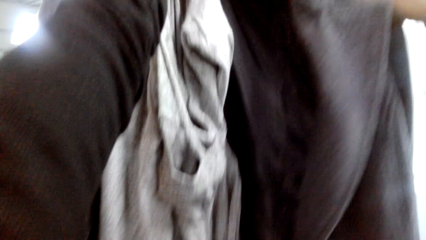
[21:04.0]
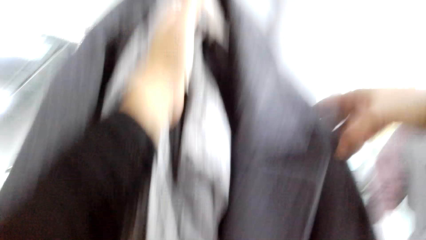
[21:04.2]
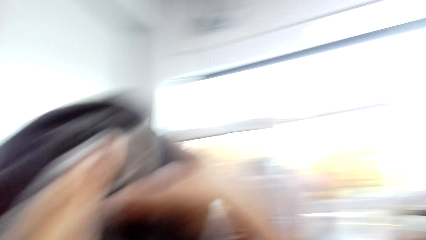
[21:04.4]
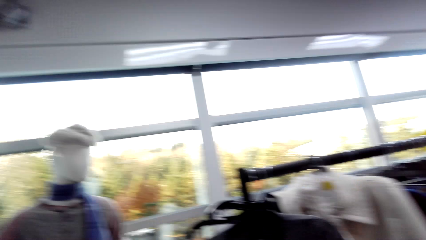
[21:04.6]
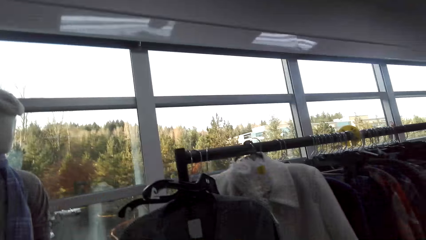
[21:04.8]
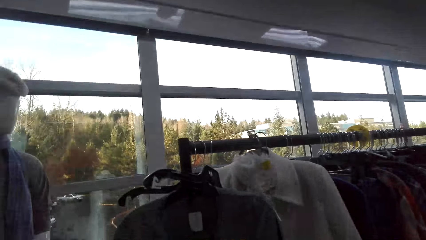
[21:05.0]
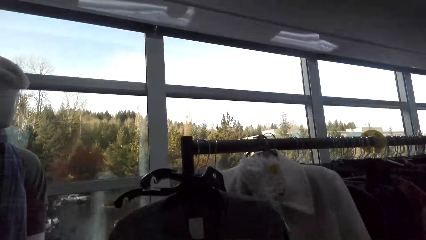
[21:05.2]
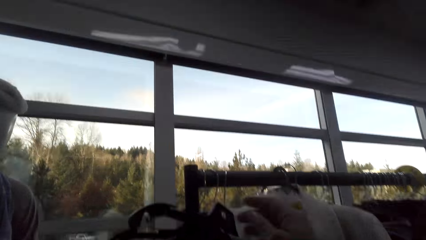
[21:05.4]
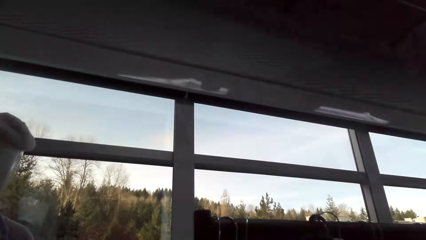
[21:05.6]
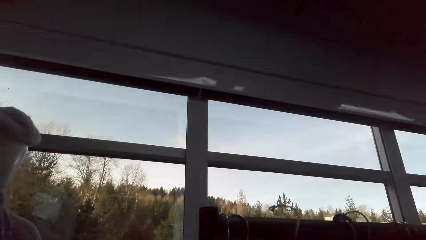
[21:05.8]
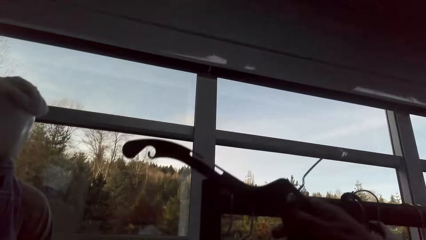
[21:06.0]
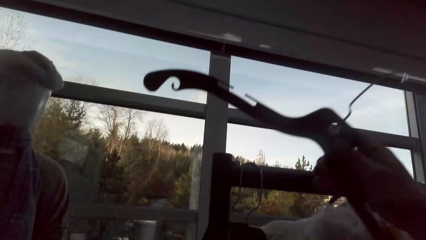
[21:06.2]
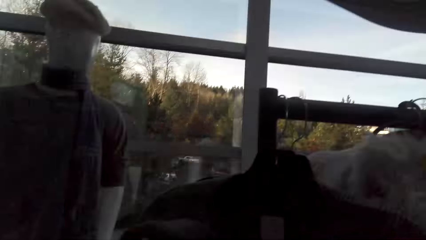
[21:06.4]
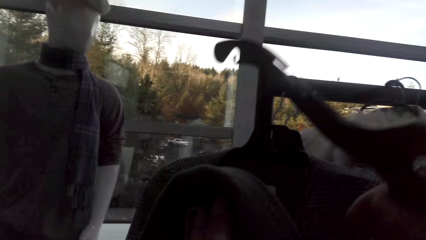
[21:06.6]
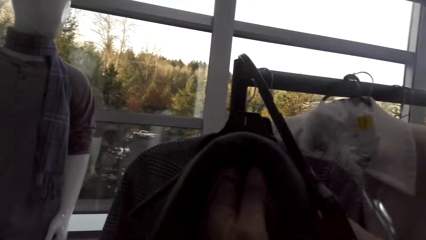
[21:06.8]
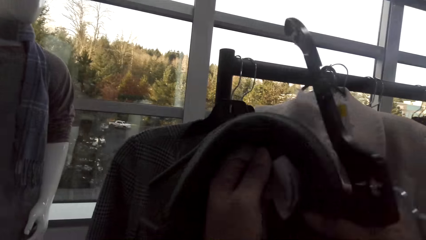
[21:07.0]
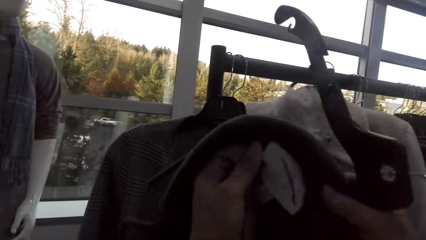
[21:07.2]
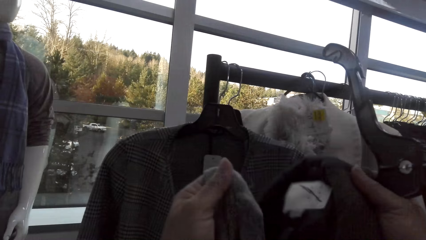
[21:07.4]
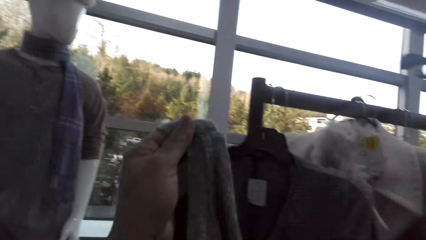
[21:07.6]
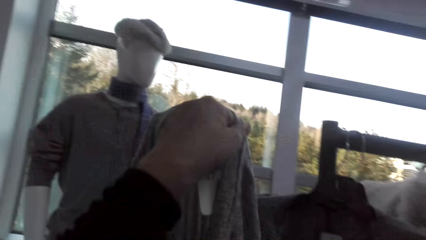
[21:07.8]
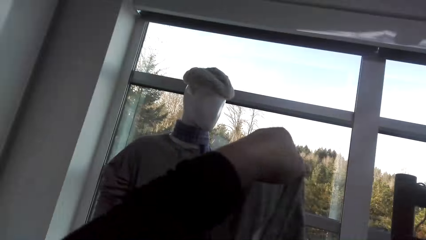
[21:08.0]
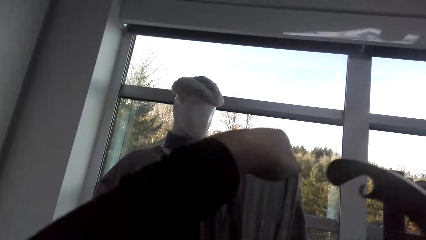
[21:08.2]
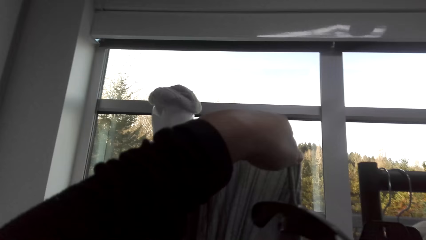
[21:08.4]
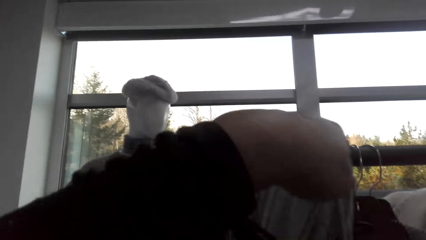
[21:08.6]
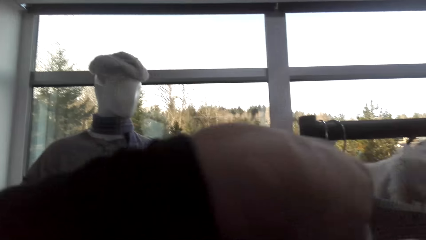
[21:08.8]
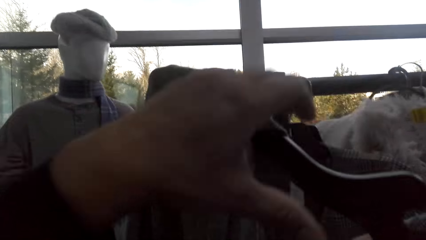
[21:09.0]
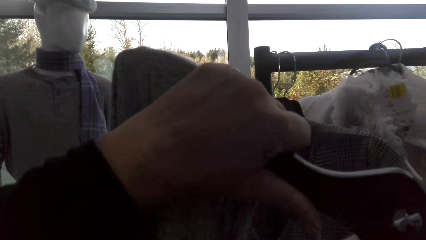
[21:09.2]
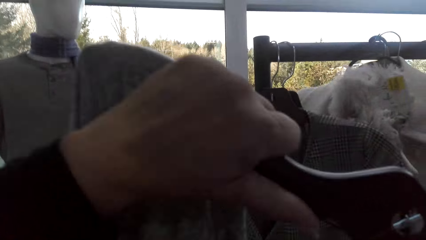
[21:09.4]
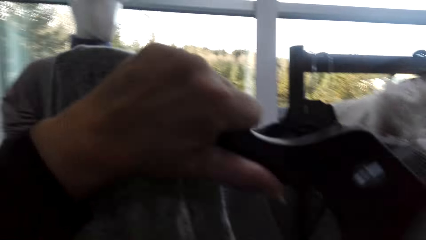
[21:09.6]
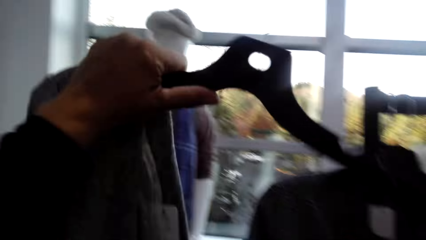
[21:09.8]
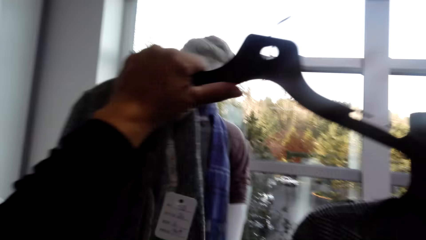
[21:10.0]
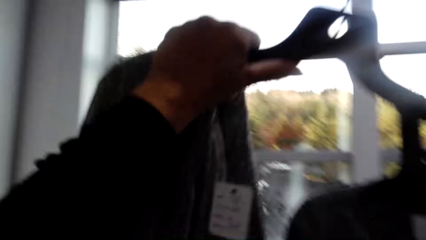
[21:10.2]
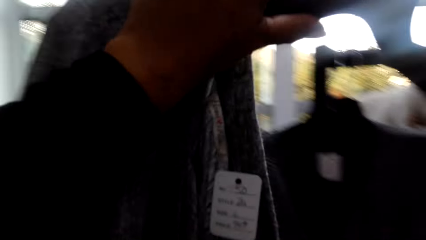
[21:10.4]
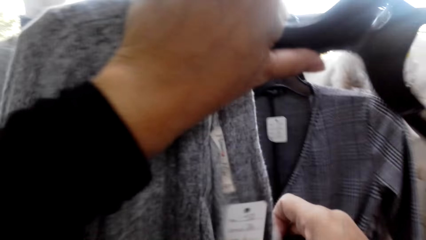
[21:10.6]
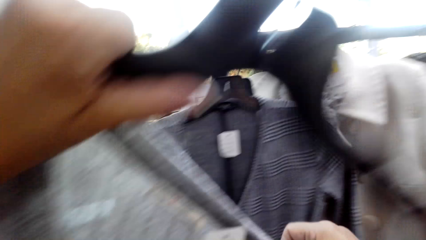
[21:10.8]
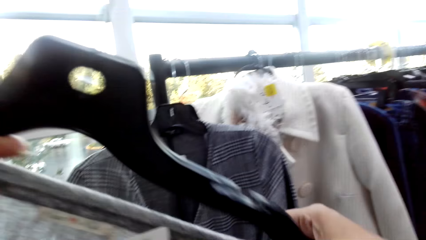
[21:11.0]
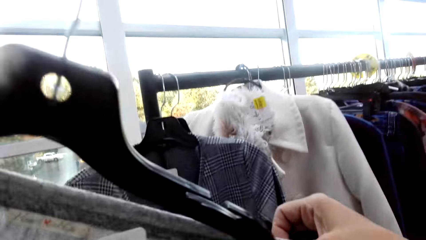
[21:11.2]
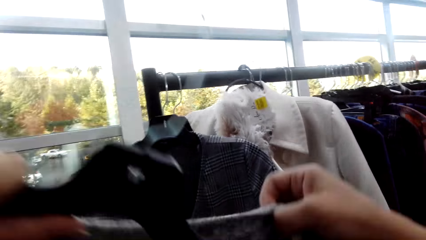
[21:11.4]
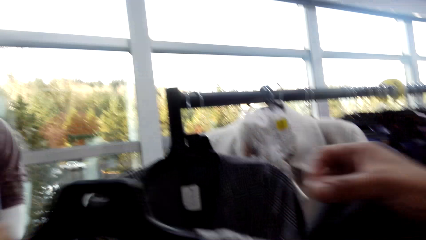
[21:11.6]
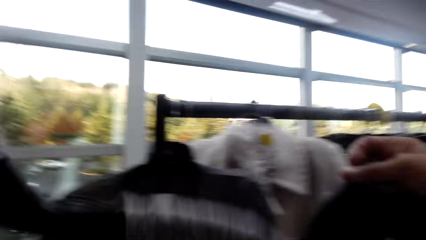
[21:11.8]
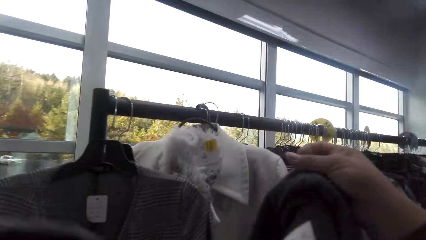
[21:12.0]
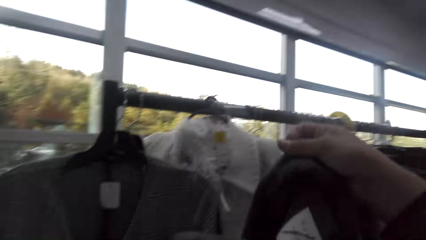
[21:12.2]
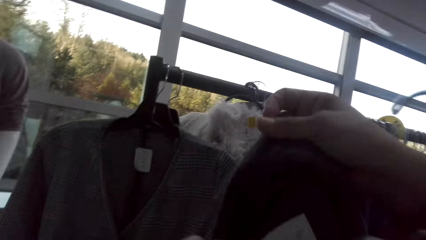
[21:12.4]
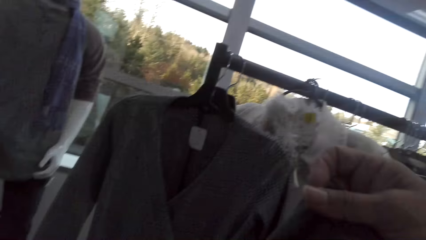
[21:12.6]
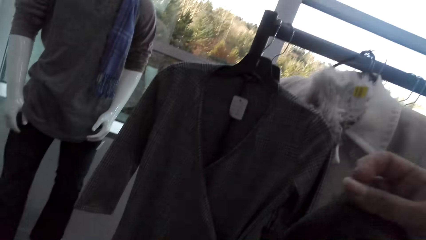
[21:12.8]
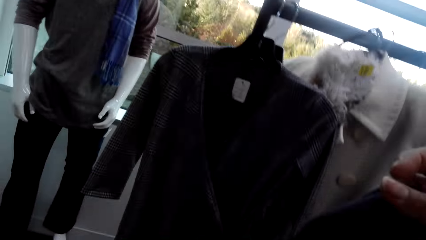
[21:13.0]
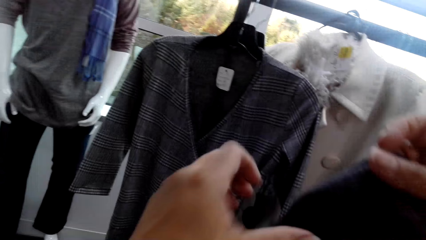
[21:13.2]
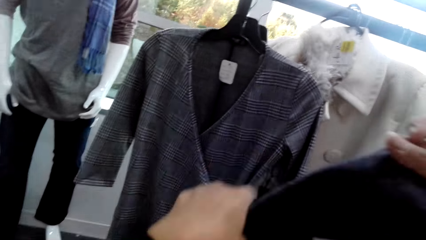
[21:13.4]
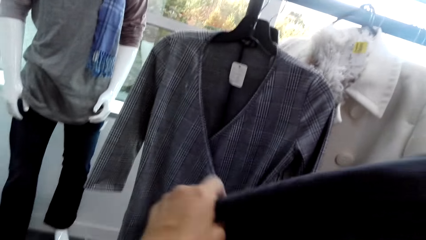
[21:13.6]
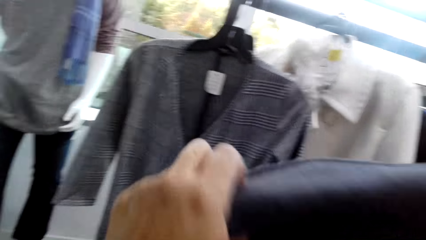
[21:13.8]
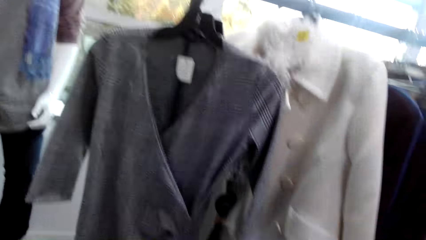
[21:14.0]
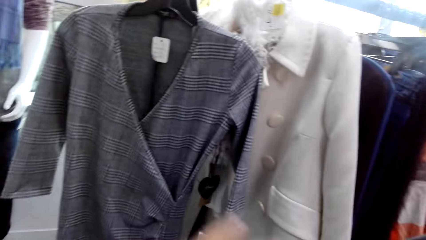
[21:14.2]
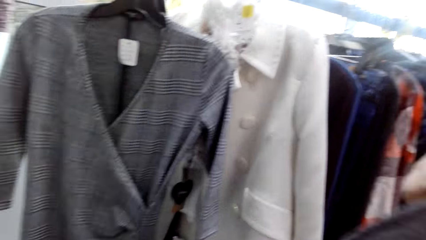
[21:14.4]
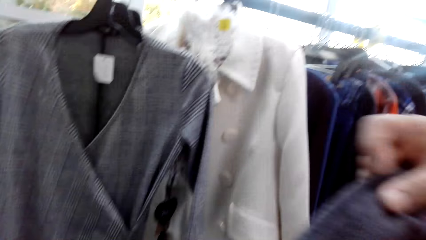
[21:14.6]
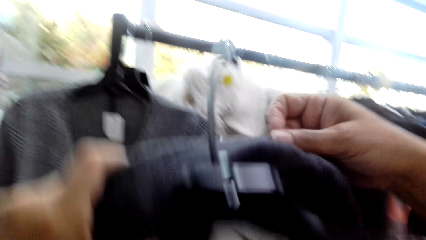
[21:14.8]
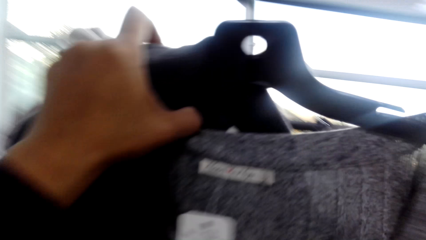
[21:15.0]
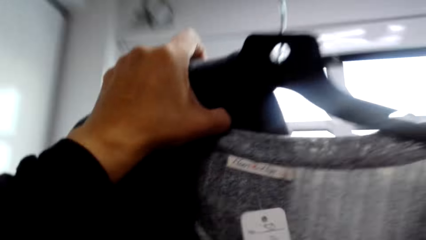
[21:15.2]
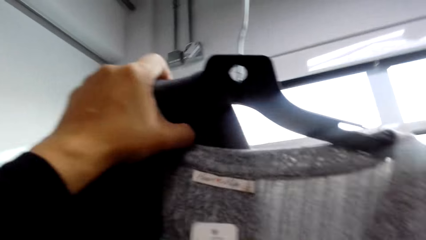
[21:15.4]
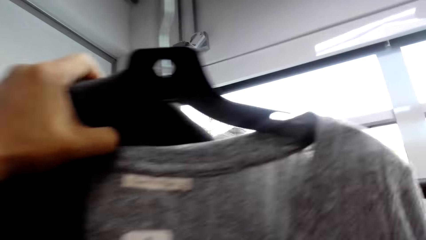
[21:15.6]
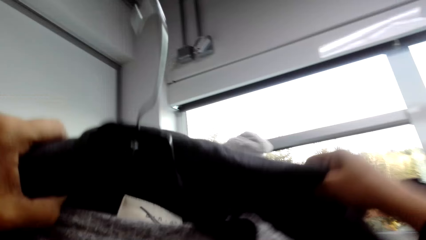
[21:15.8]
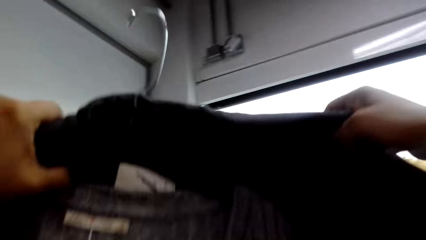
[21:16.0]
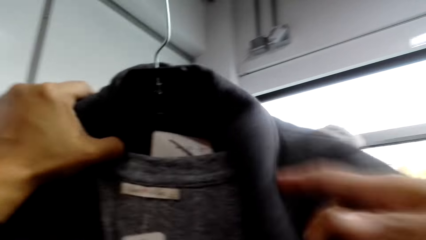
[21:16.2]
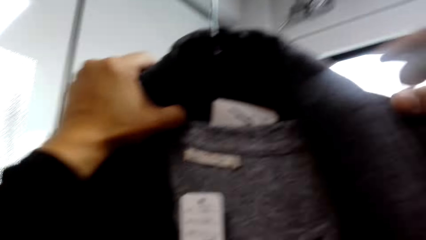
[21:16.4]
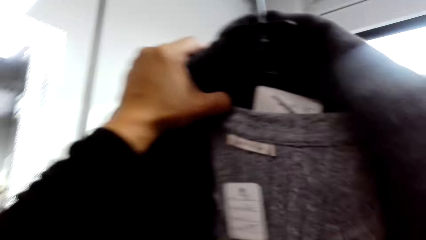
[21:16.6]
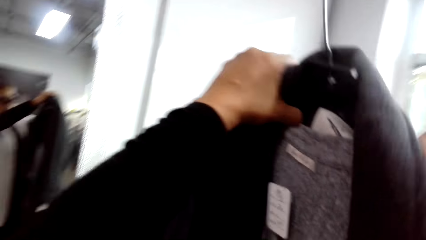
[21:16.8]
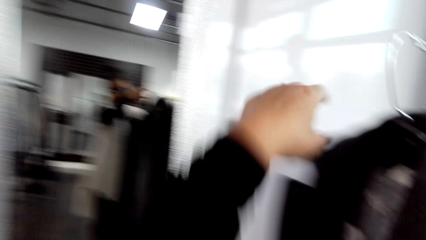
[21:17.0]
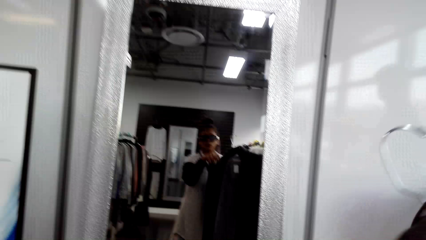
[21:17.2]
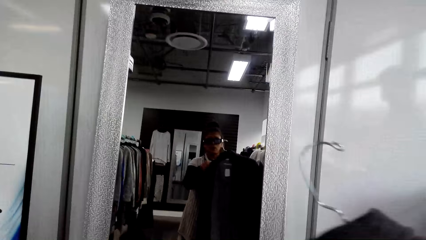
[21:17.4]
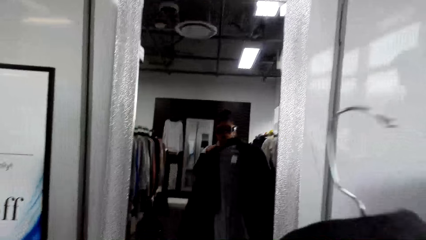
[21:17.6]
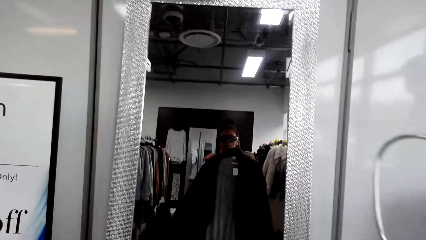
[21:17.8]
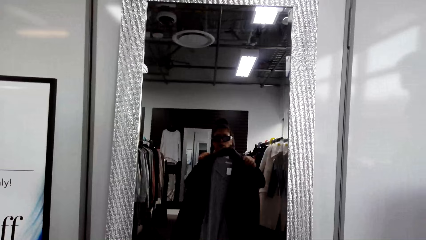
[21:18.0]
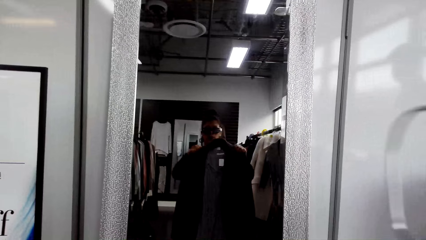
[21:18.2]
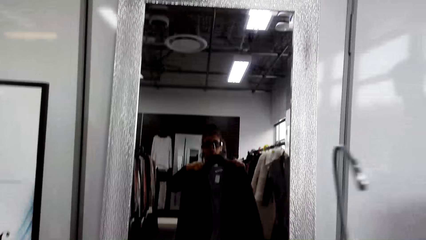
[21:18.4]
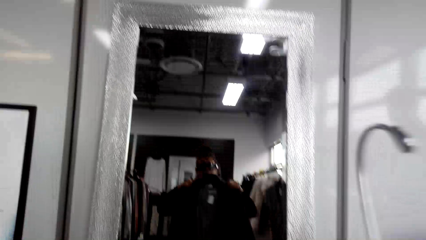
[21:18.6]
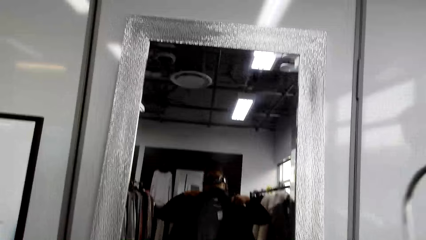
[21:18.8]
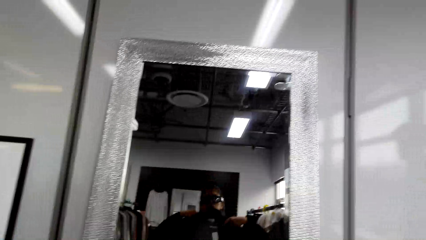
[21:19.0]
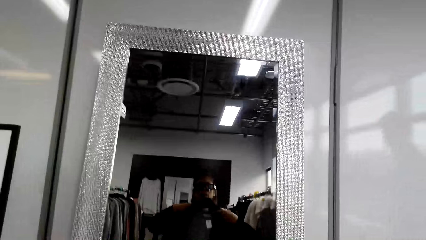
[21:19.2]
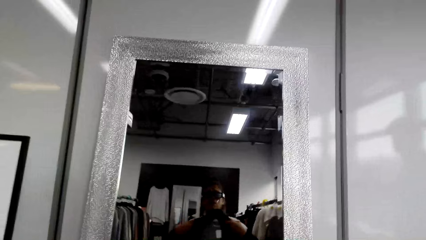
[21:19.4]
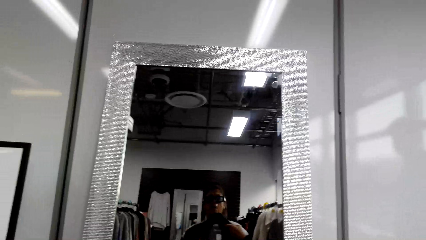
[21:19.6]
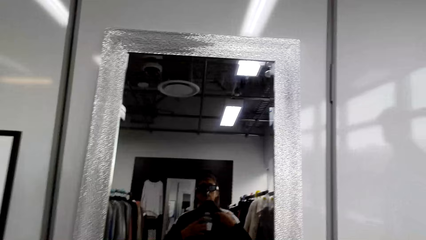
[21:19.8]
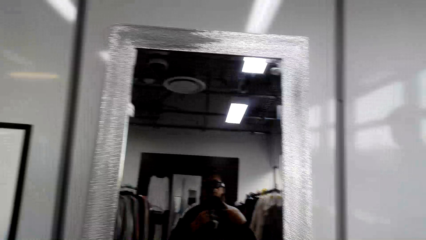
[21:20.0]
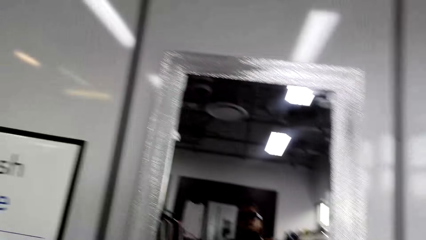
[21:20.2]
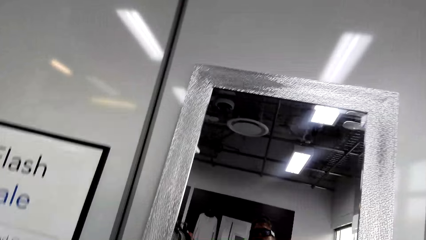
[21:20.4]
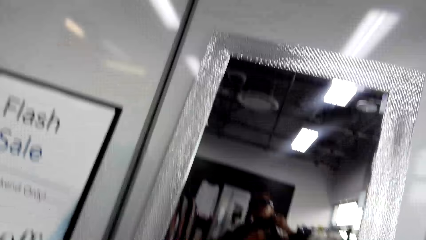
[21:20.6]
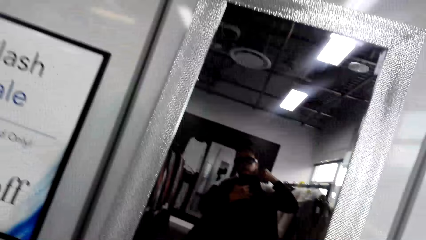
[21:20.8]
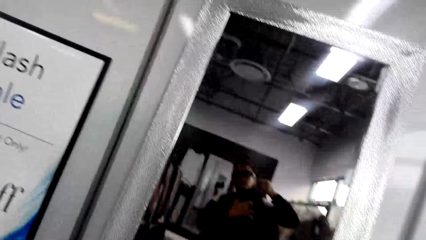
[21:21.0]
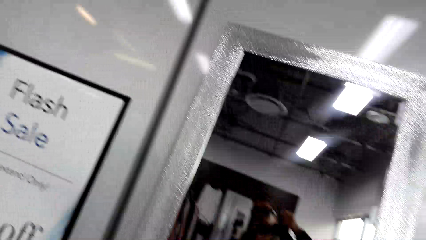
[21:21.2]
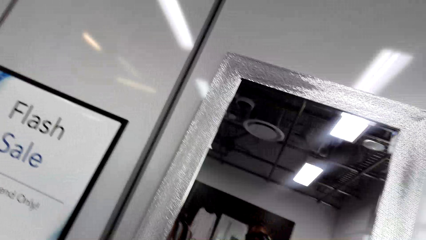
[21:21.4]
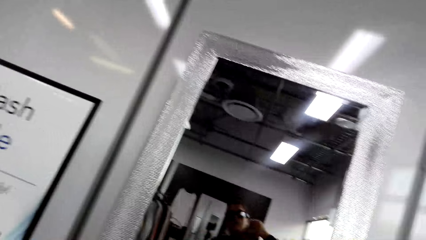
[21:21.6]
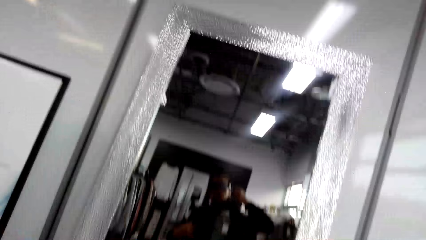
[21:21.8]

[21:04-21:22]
The camera wearer picks up a hanger. They put back clothes at the hanger. They adjust a sweater. They hang the sweater on the hanger. They adjust a trench coat. They hang the trench coat on the hanger. They adjust the clothes. They fit the clothes looking at the mirror.
